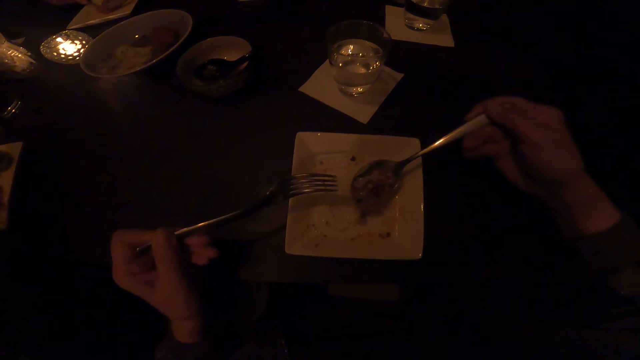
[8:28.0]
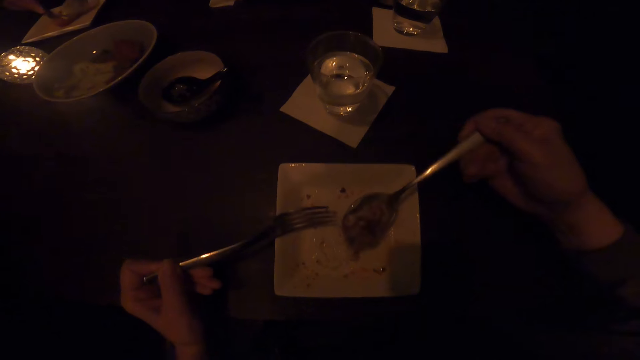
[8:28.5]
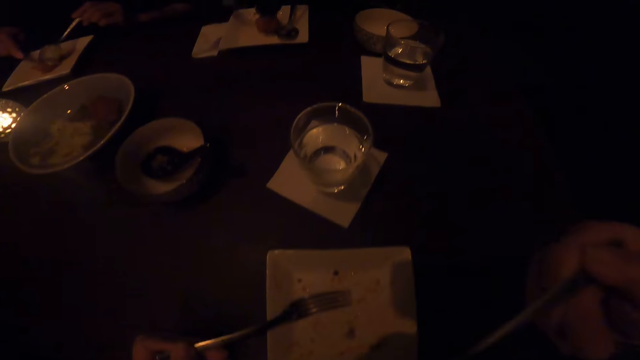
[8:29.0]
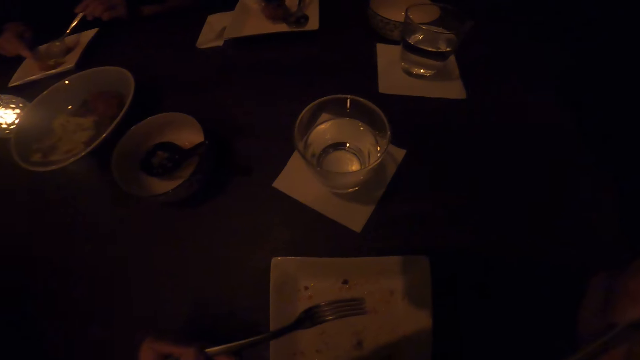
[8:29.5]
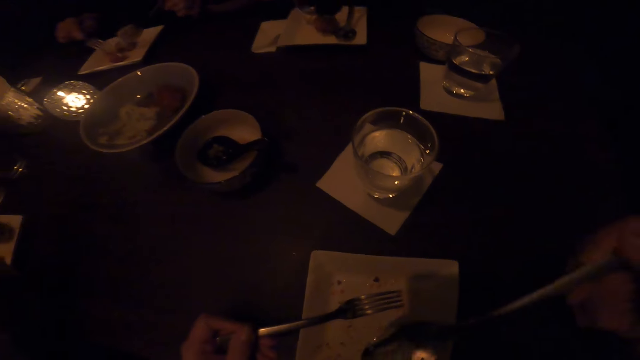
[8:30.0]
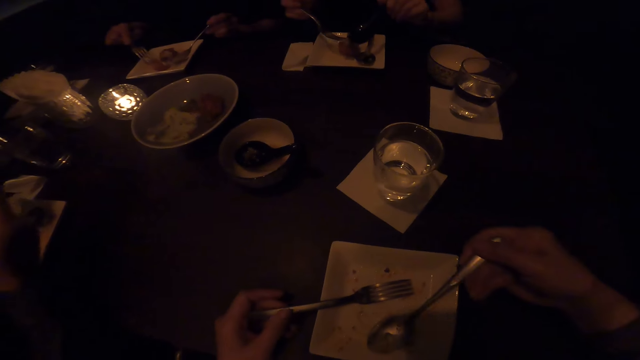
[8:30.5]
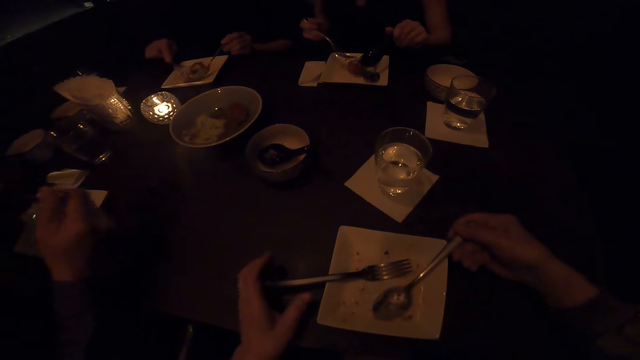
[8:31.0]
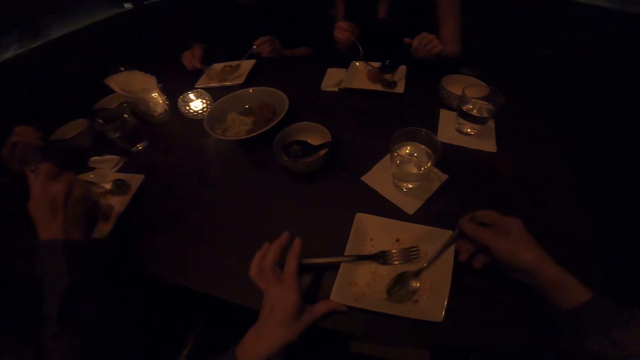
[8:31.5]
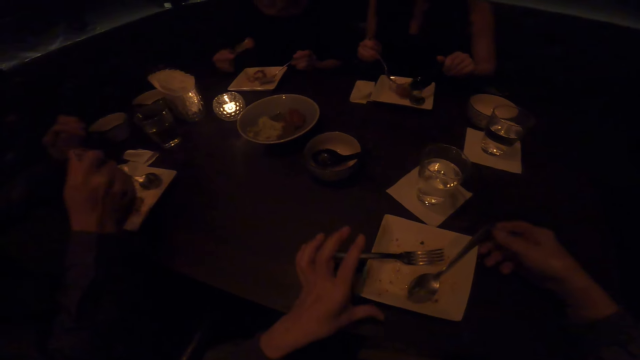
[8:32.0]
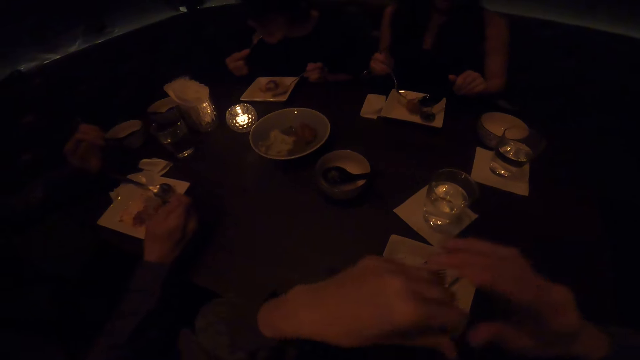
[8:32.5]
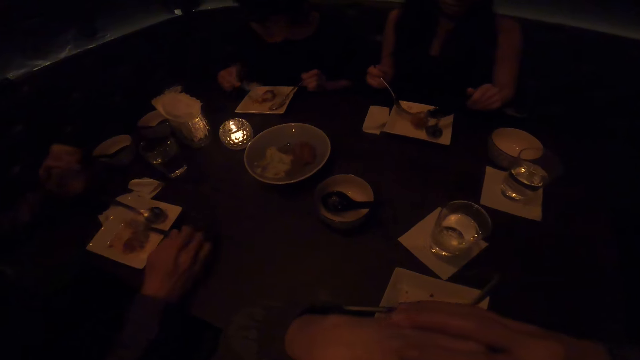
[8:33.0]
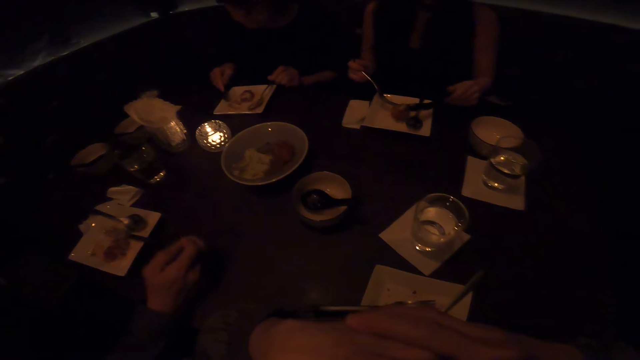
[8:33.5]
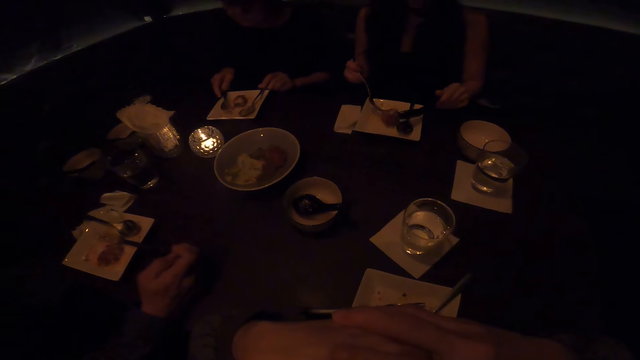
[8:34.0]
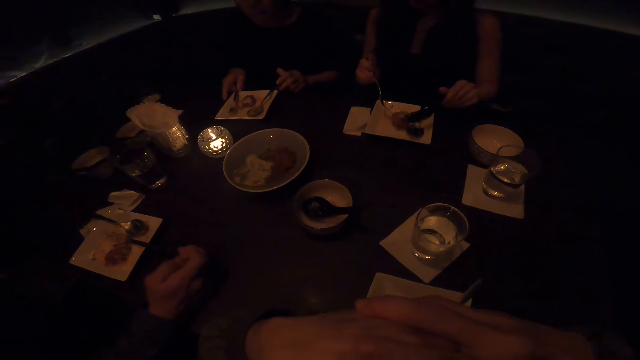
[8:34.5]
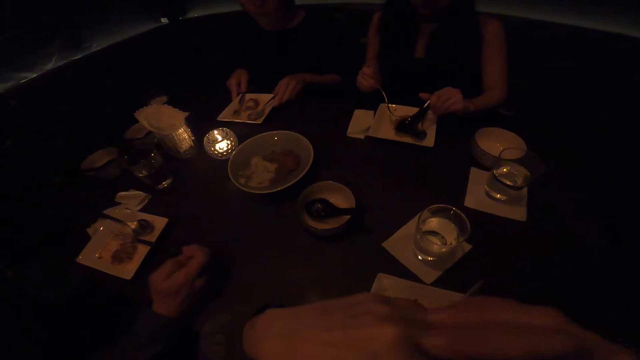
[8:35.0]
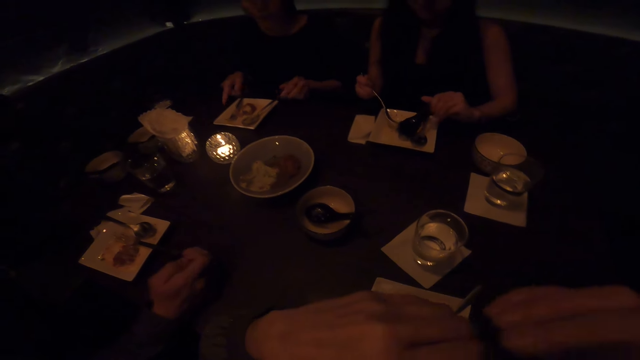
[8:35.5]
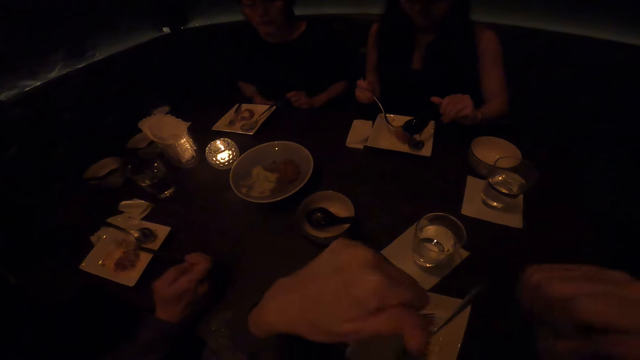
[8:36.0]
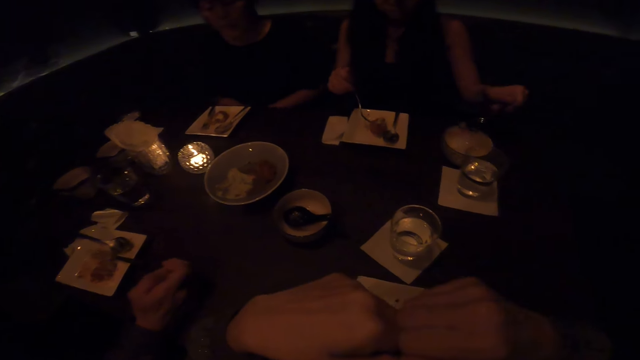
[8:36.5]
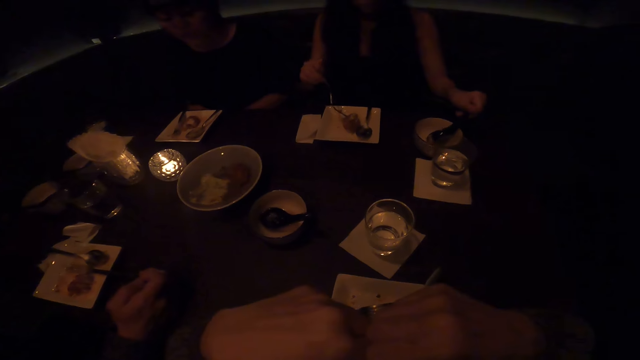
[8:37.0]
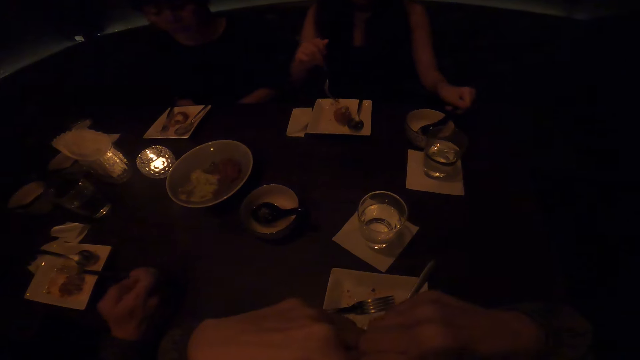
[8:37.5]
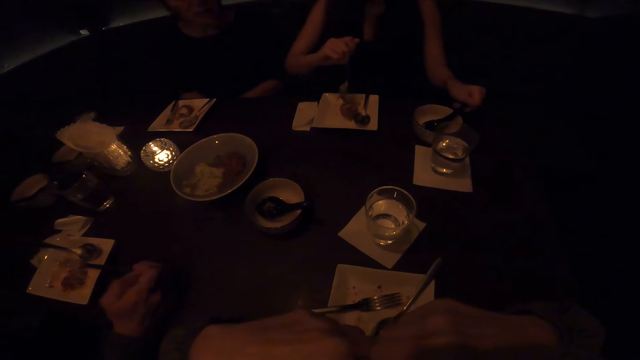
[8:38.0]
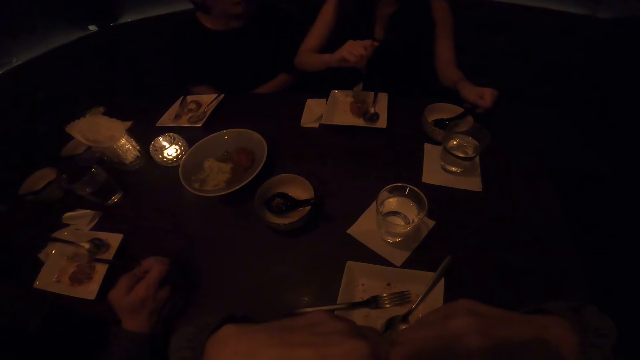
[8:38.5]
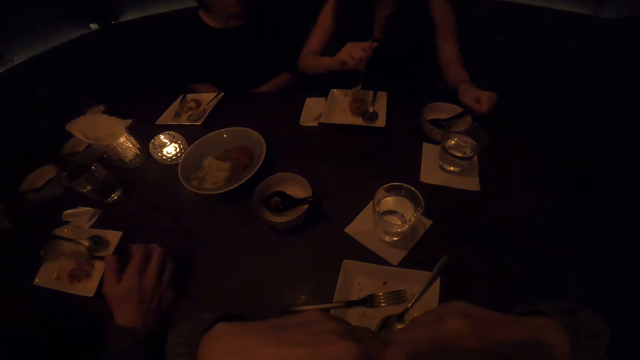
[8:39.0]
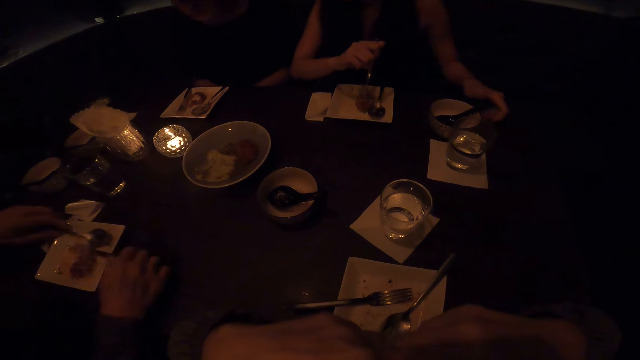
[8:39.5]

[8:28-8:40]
The camera wearer takes food in her mouth with a spoon. She holds the spoon. She drops the spoon in a plate. She moves her hands. She puts both her hands together.

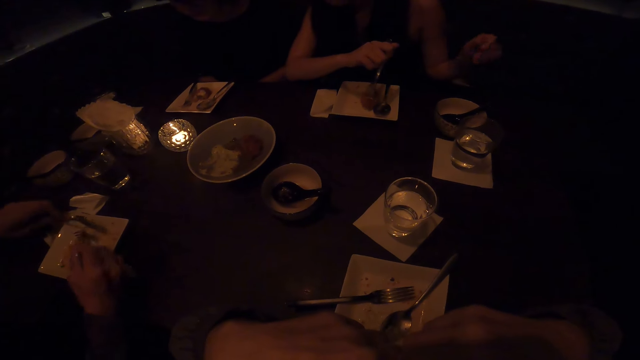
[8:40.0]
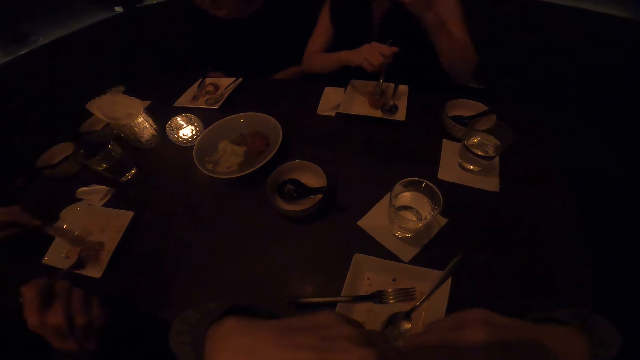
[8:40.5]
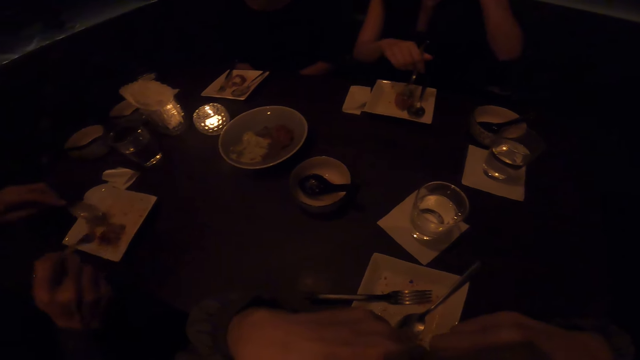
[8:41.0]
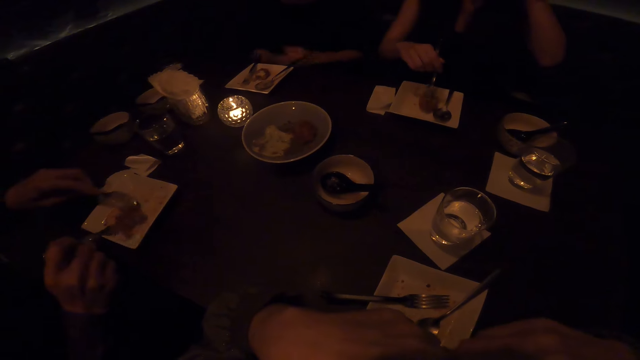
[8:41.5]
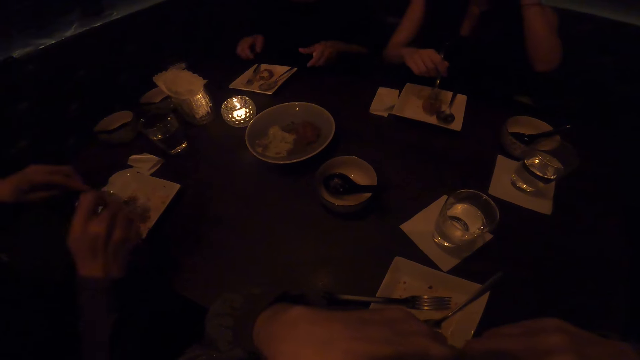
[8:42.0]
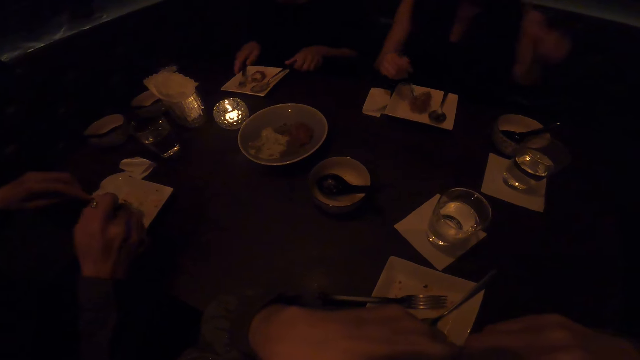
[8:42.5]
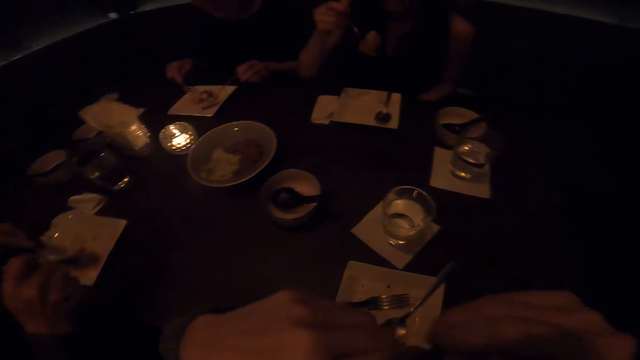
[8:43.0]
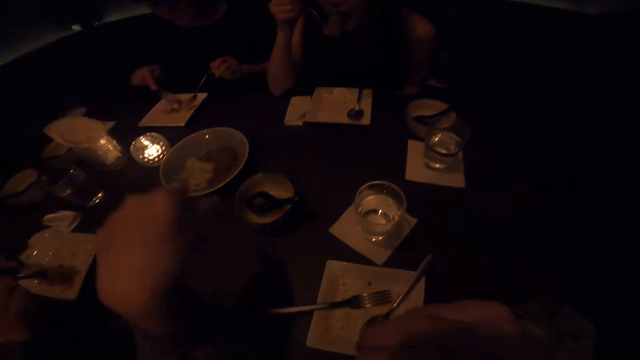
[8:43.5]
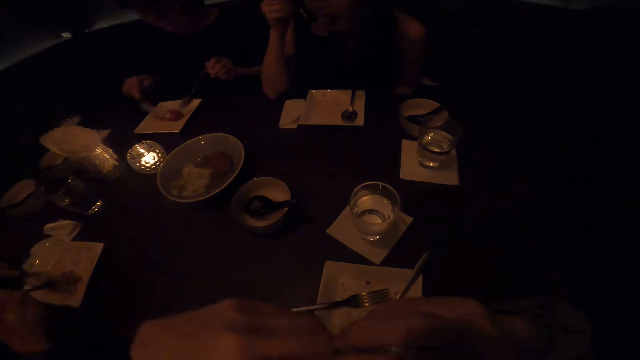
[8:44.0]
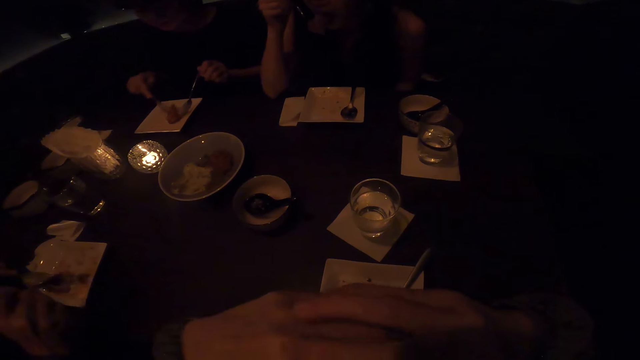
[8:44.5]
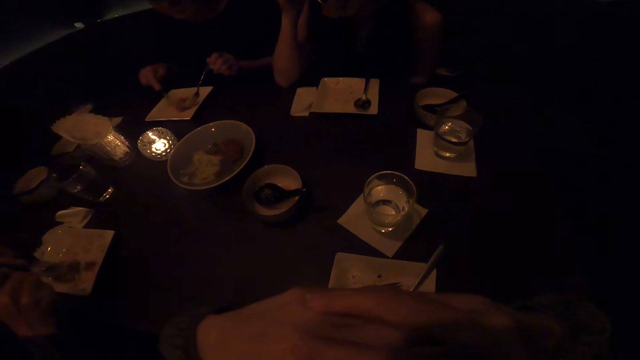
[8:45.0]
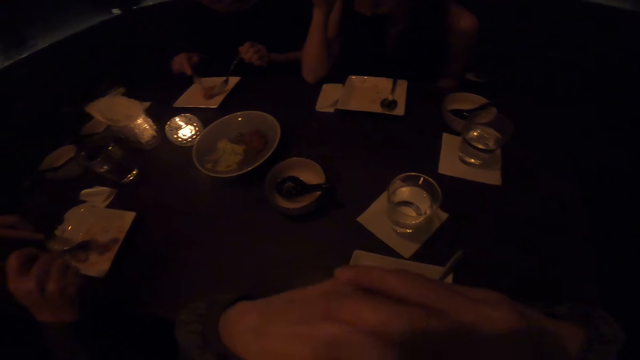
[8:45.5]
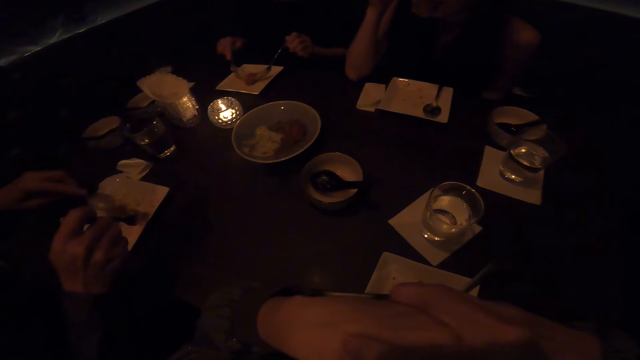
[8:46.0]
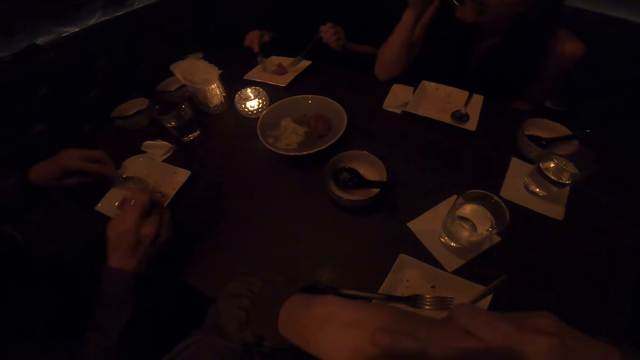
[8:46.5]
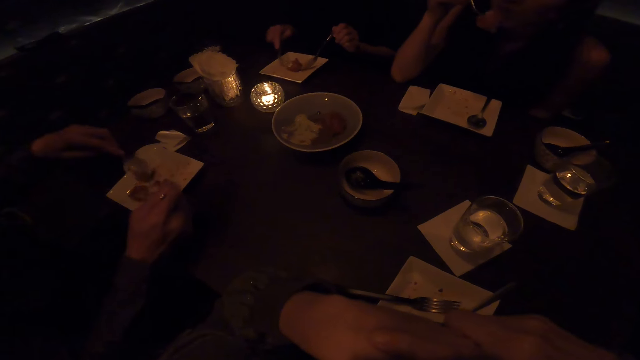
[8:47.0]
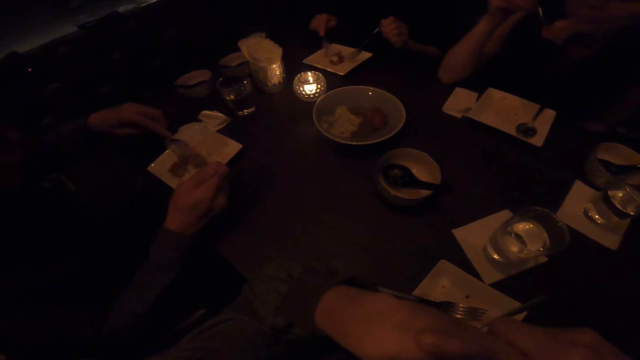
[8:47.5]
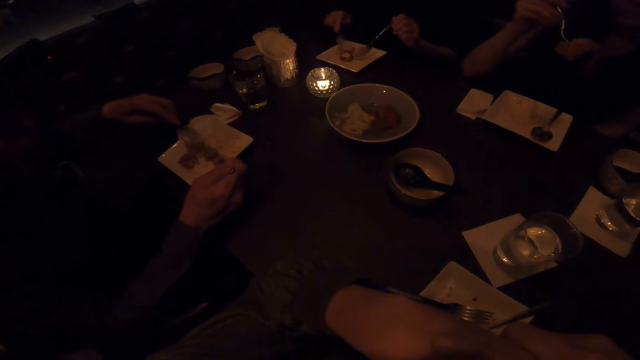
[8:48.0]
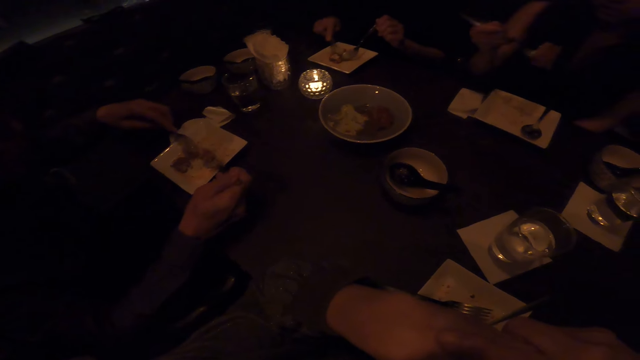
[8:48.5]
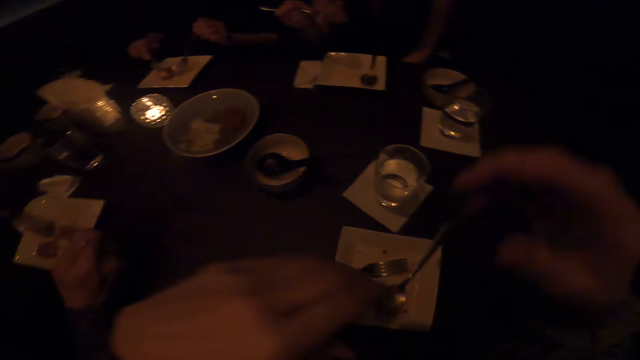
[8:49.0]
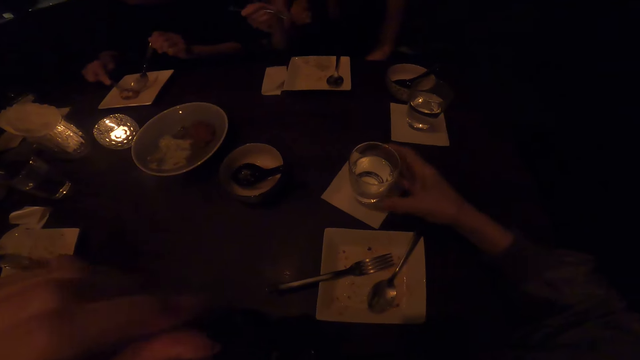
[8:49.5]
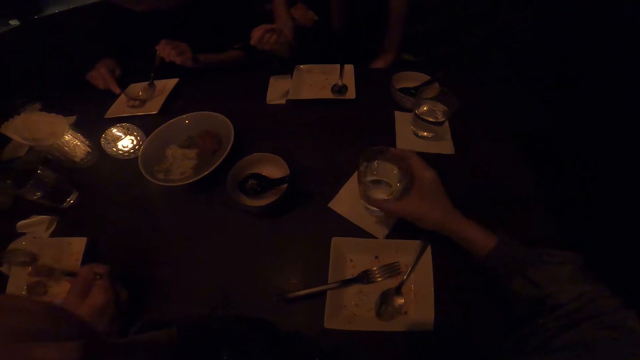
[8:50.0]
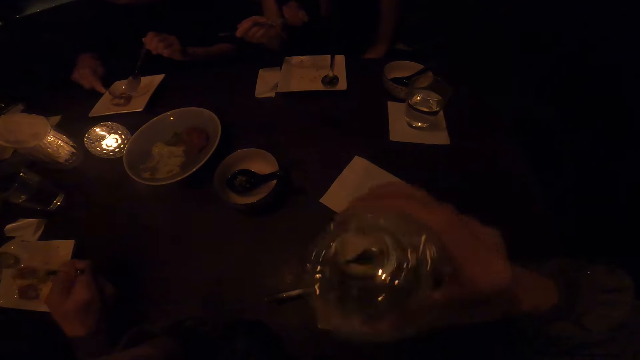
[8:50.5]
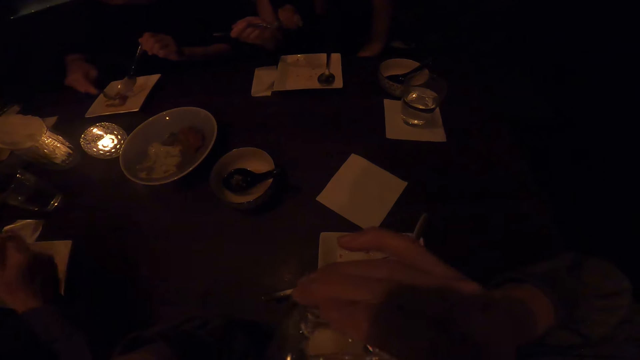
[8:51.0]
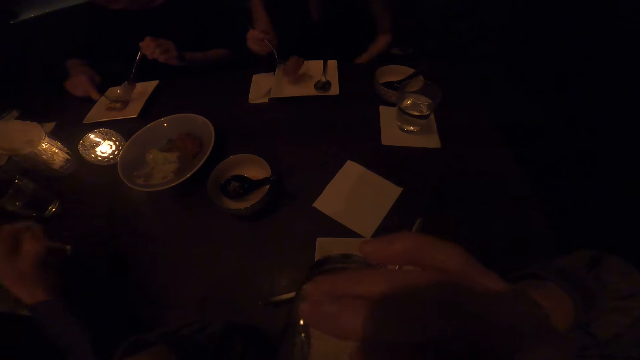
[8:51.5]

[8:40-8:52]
The camera wearer drinks water. She picks up a glass of water with her right hand.
